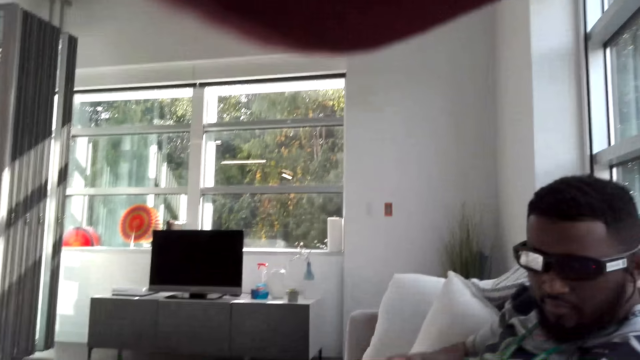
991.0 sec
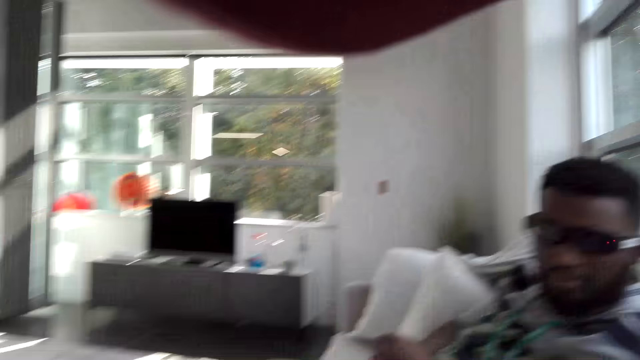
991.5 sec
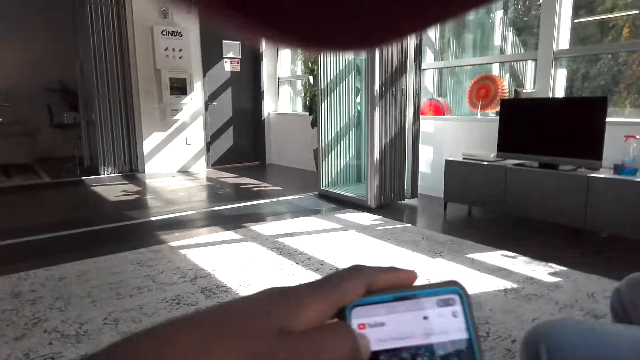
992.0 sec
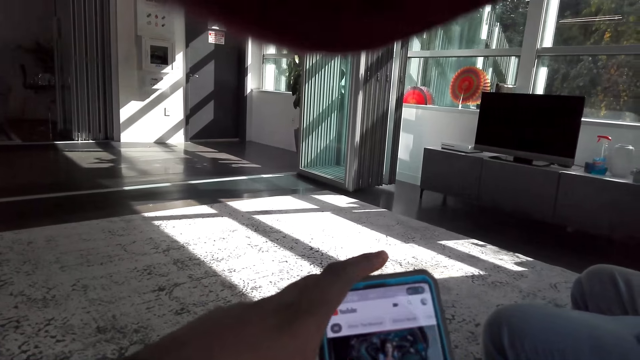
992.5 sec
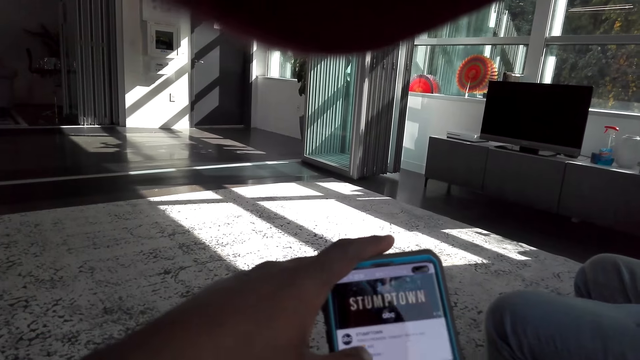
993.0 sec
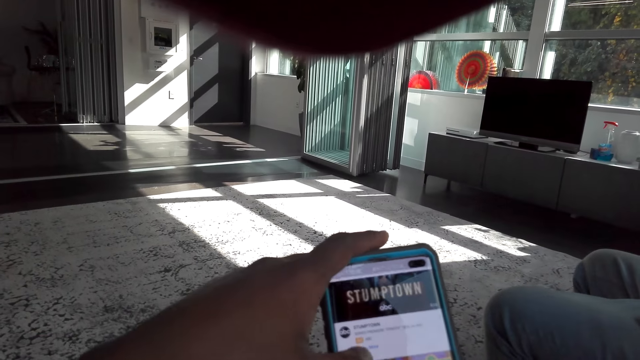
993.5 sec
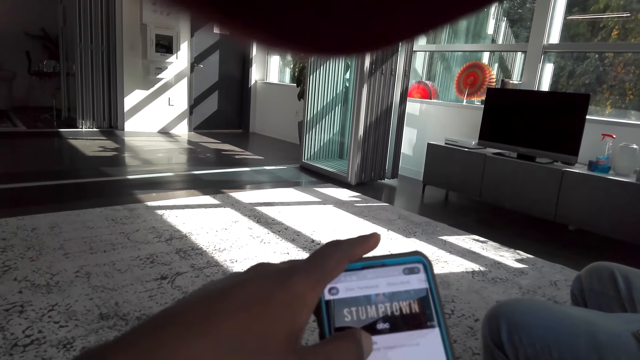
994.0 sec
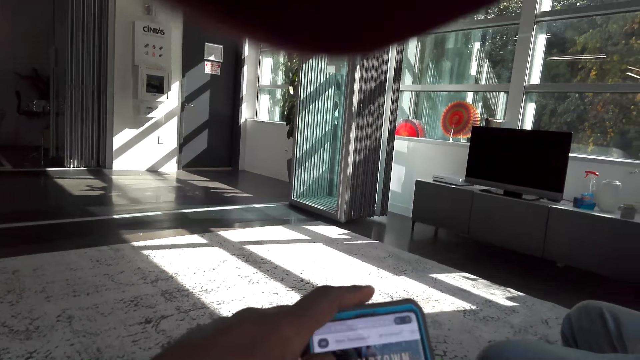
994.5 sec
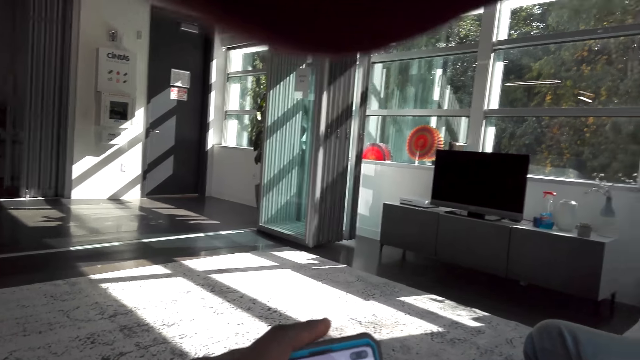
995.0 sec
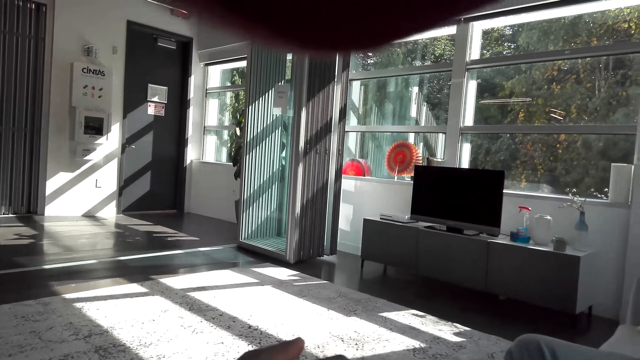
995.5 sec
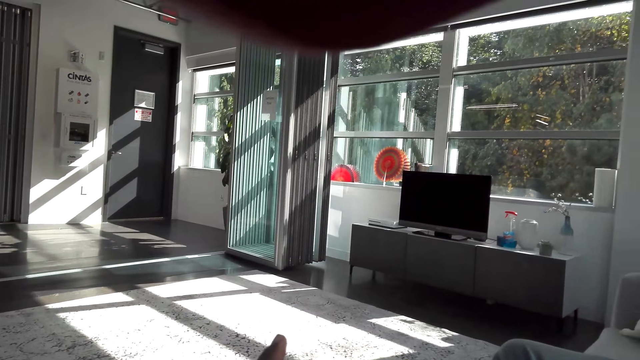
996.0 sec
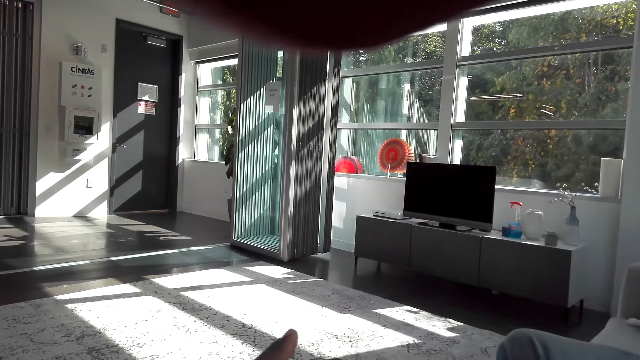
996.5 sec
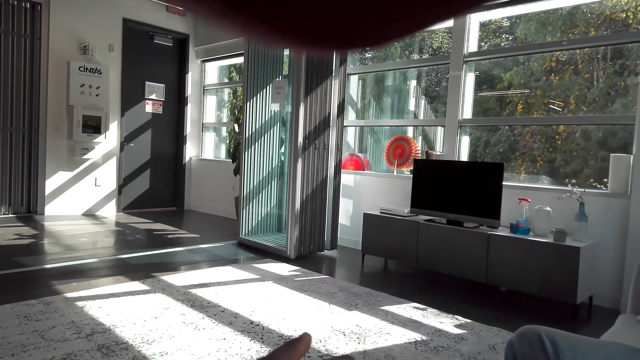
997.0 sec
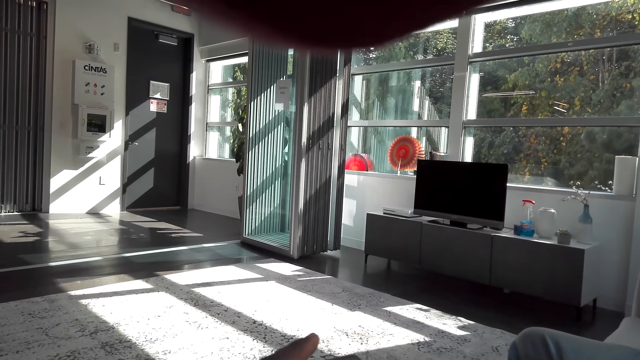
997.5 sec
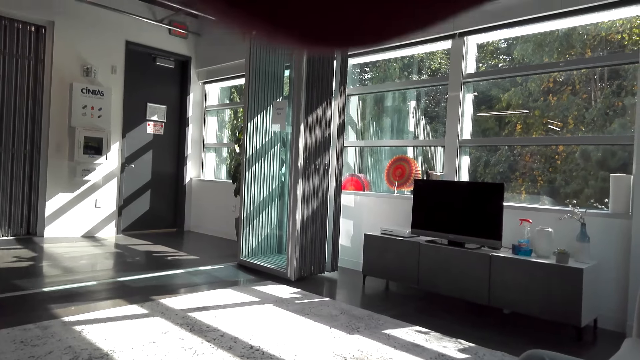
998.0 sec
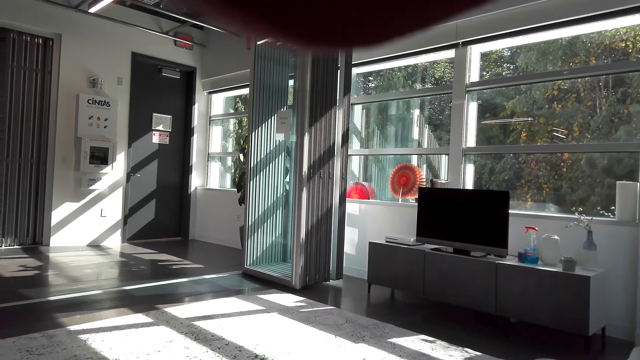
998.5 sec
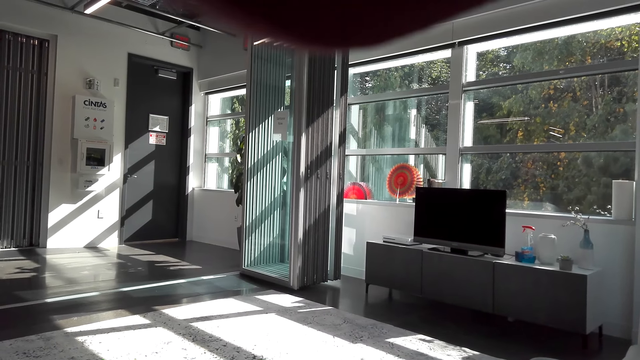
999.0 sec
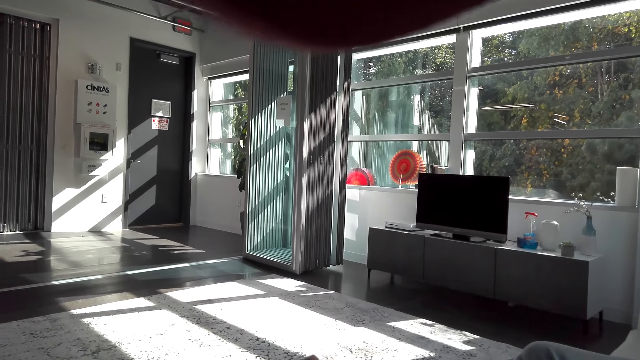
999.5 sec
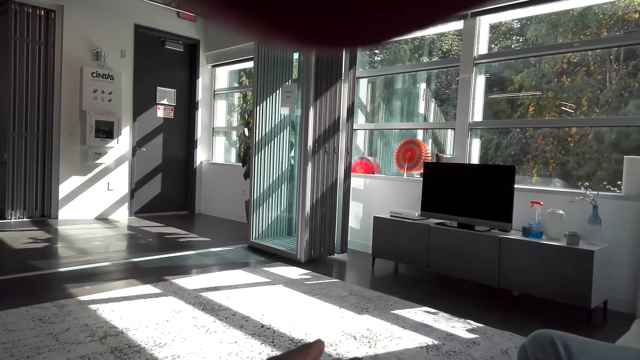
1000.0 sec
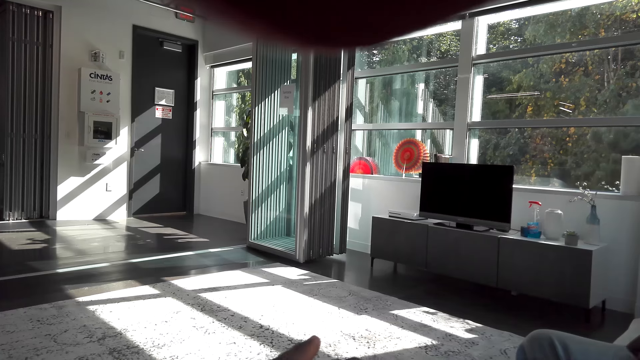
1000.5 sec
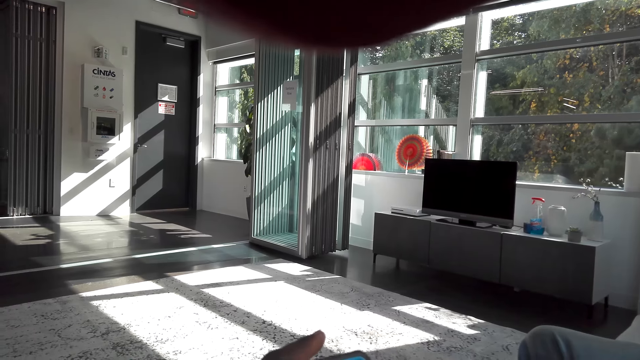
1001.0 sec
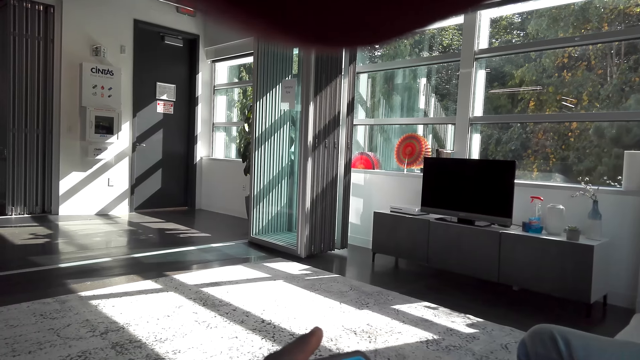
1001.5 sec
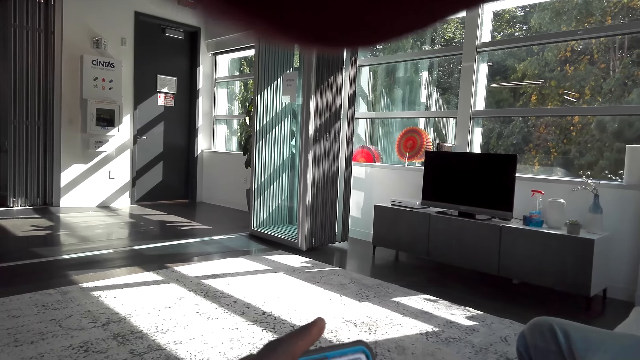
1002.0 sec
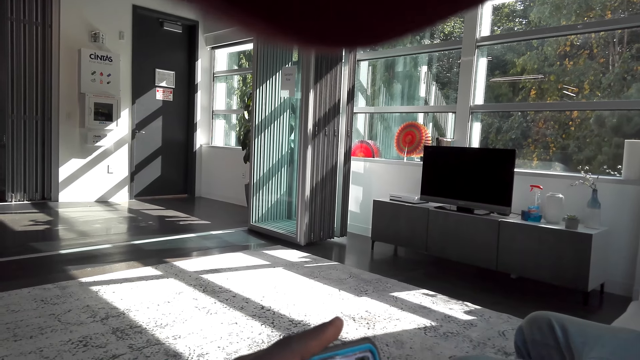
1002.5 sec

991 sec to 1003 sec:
The camera wearer talks to a person. They touch a phone.

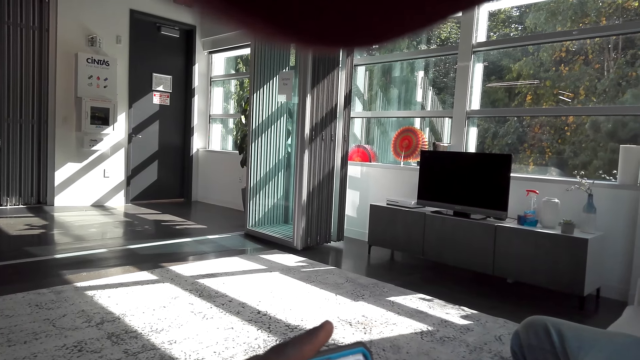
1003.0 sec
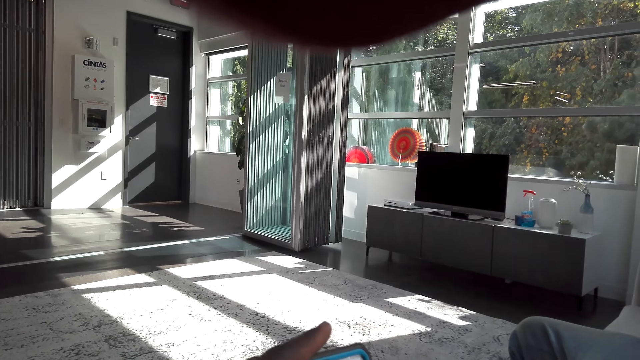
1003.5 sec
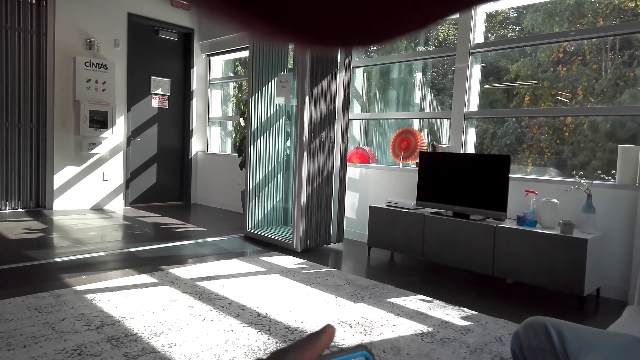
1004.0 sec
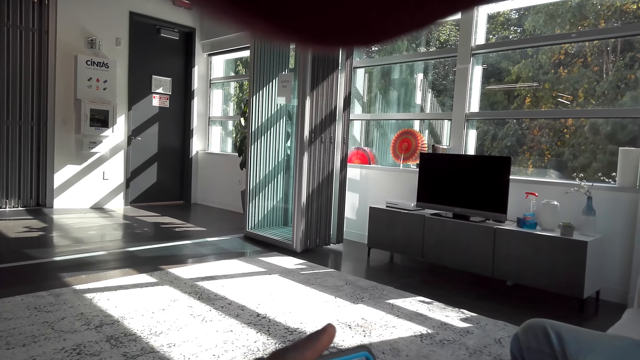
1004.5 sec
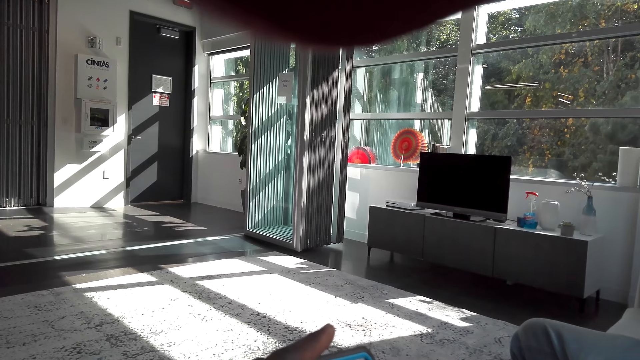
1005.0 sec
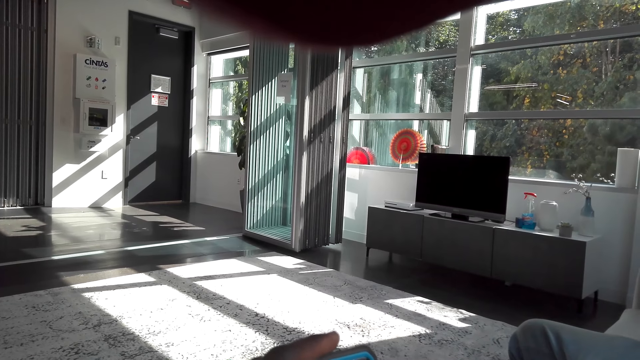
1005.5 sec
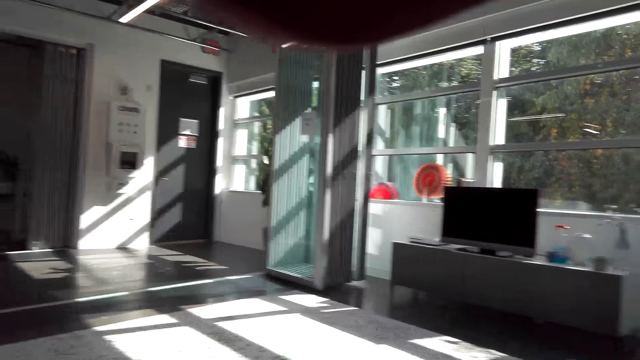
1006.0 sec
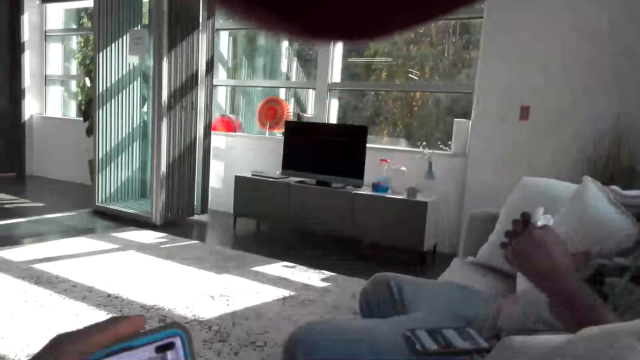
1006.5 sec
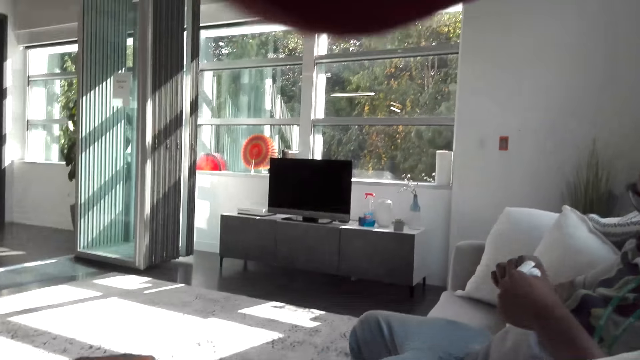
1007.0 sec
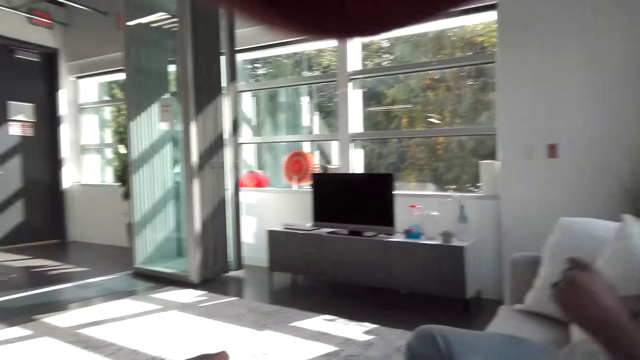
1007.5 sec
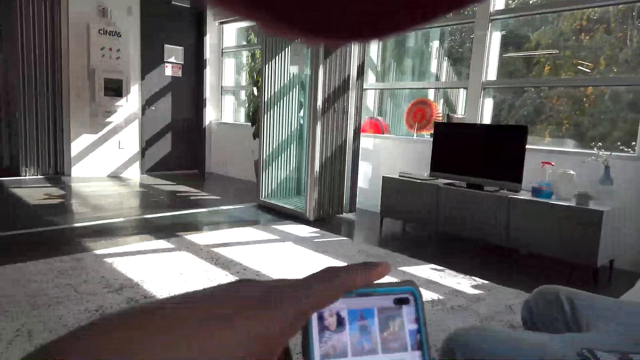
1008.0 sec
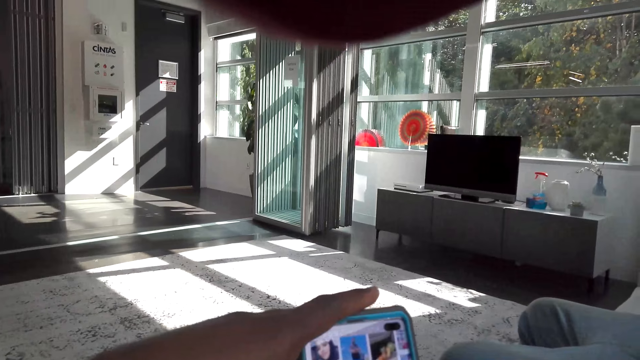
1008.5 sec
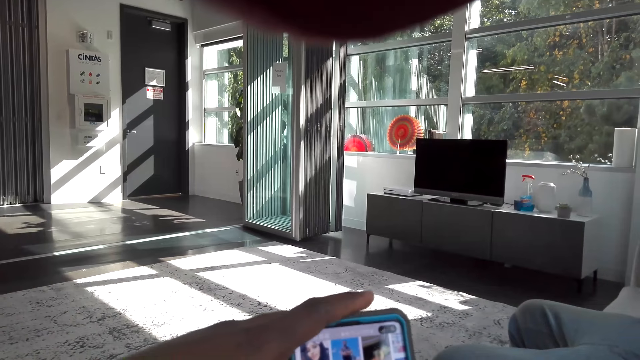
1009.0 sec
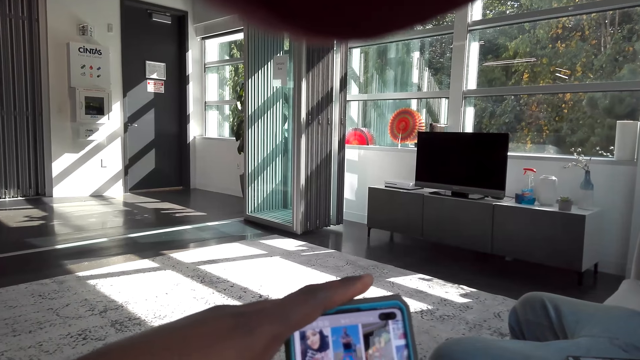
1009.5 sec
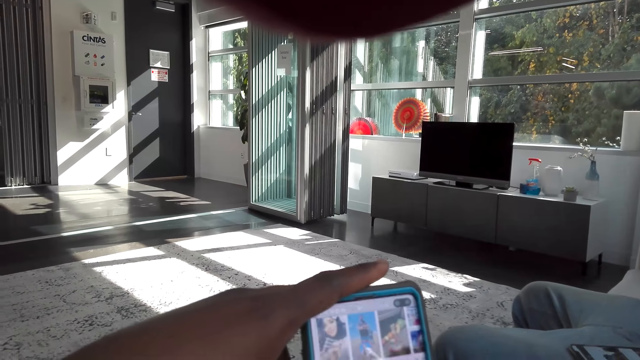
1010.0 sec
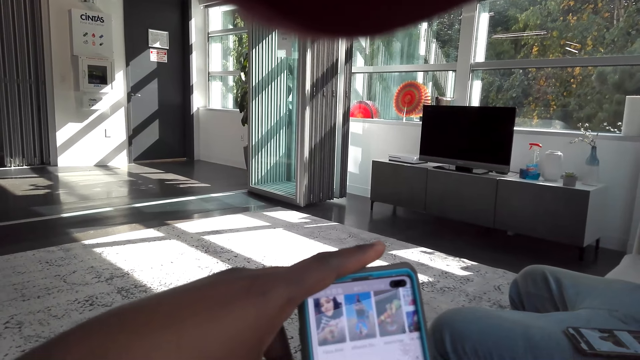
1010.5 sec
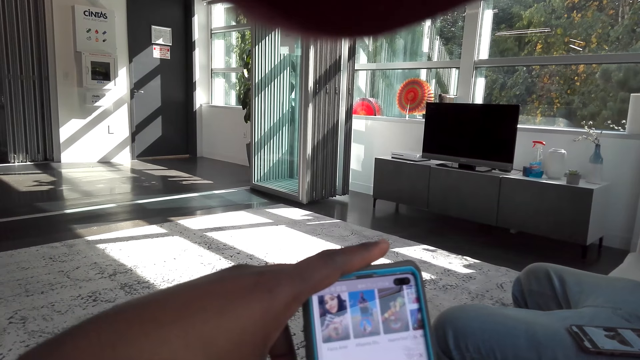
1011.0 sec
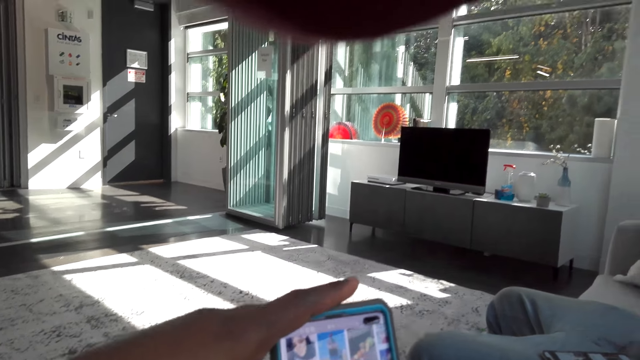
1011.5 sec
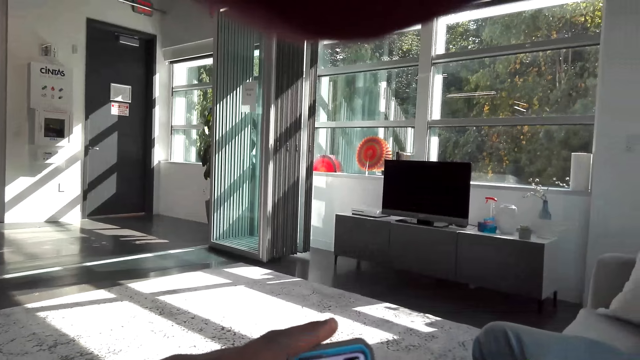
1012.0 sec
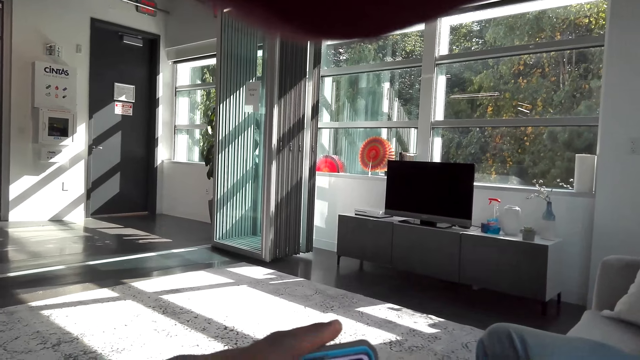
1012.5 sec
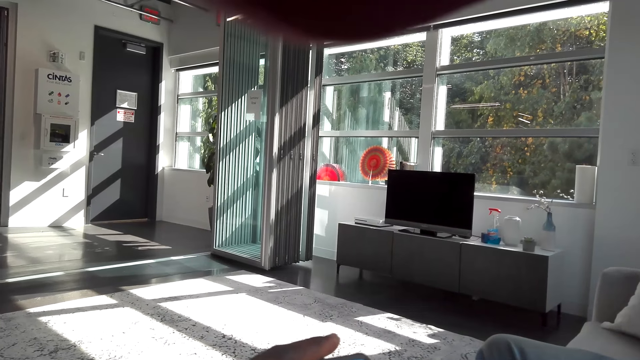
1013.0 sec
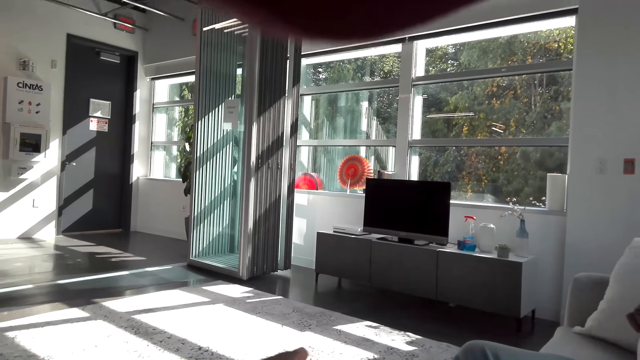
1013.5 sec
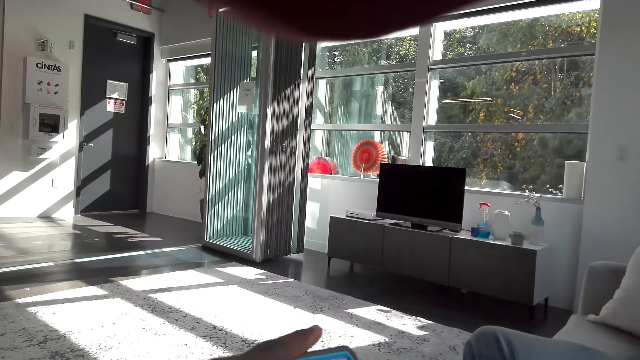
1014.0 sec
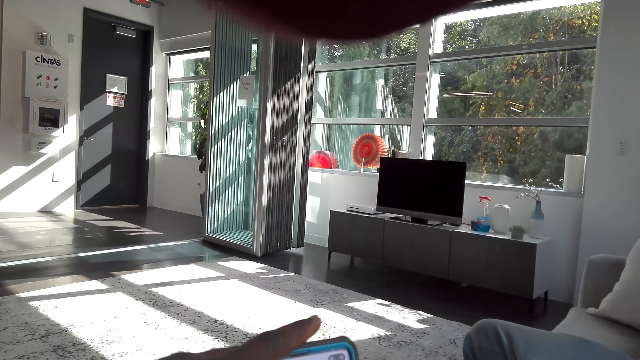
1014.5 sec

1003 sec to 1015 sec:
The camera wearer operates a phone.
